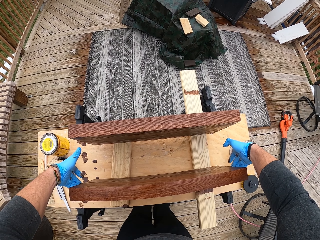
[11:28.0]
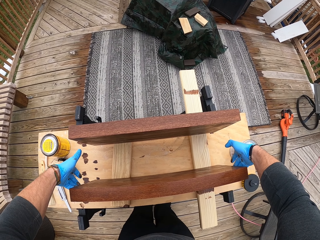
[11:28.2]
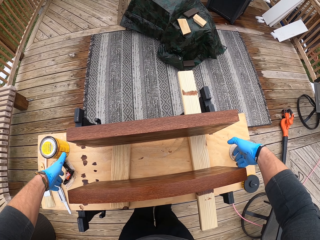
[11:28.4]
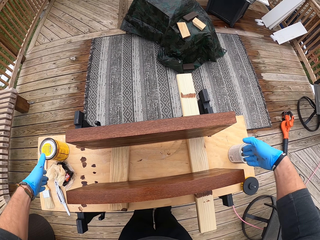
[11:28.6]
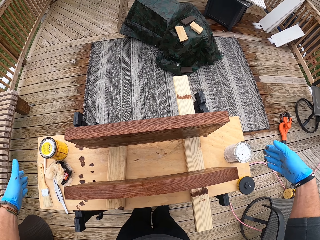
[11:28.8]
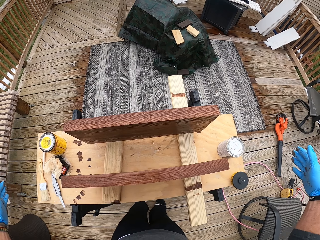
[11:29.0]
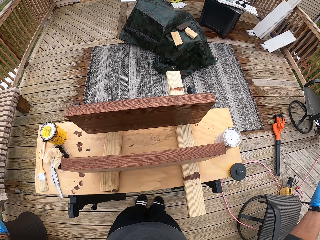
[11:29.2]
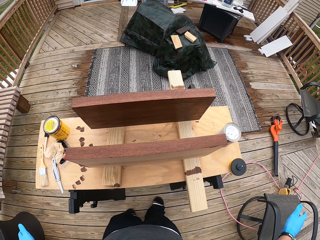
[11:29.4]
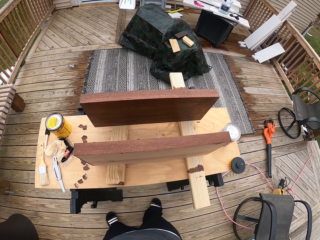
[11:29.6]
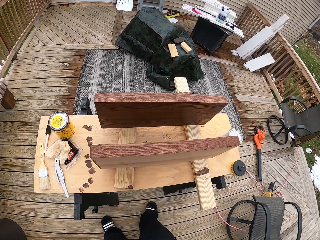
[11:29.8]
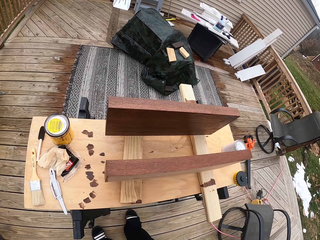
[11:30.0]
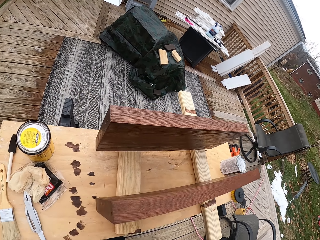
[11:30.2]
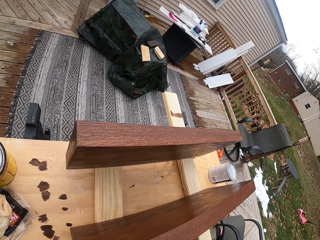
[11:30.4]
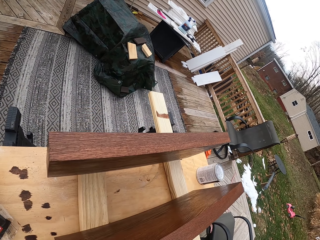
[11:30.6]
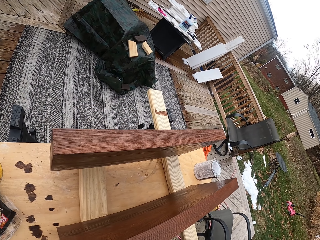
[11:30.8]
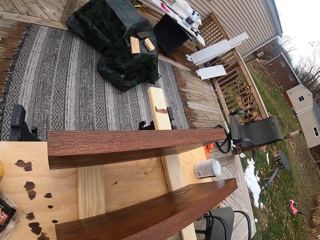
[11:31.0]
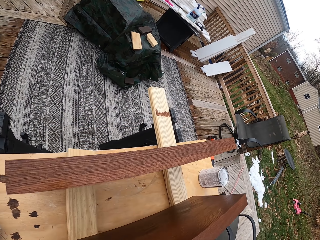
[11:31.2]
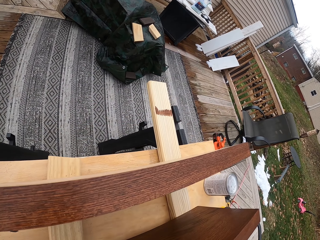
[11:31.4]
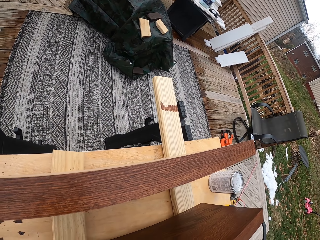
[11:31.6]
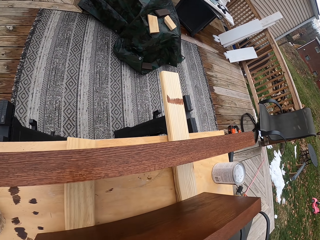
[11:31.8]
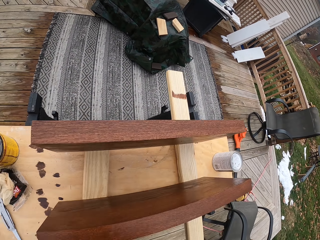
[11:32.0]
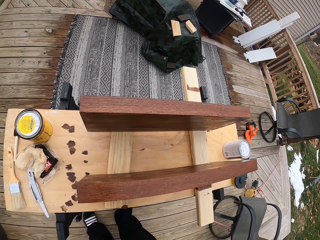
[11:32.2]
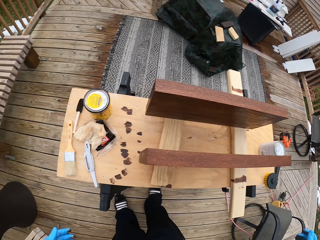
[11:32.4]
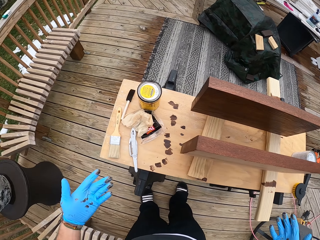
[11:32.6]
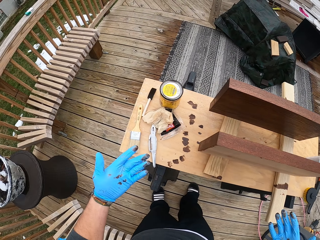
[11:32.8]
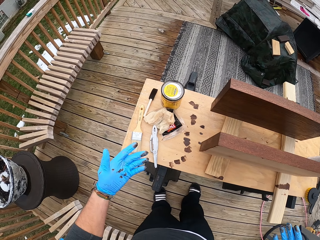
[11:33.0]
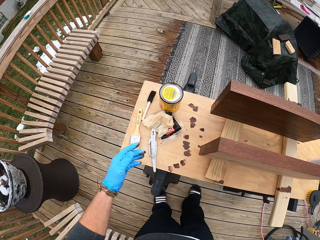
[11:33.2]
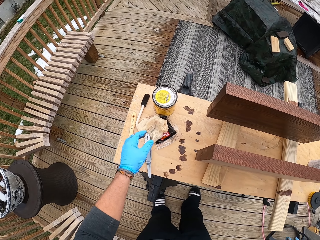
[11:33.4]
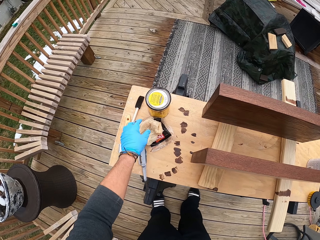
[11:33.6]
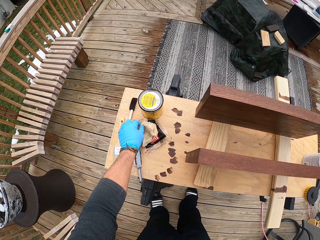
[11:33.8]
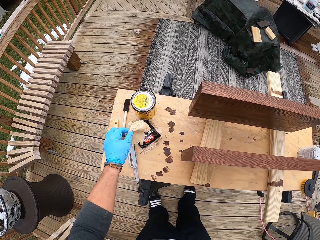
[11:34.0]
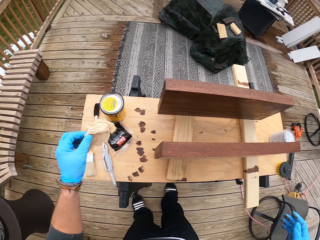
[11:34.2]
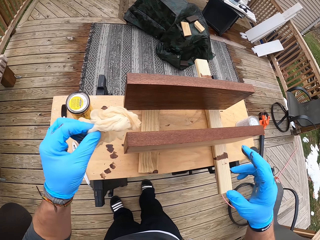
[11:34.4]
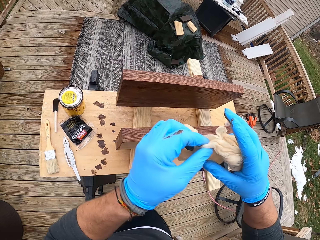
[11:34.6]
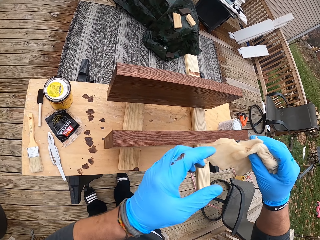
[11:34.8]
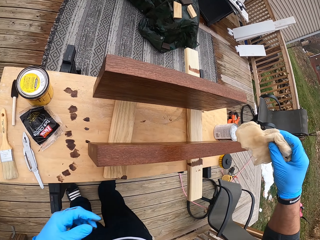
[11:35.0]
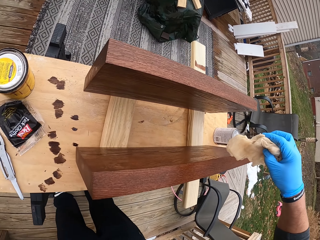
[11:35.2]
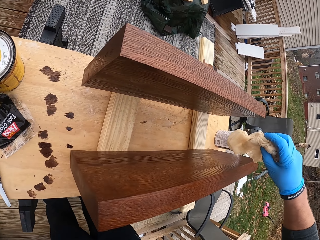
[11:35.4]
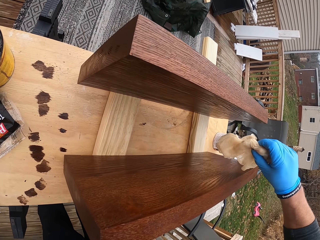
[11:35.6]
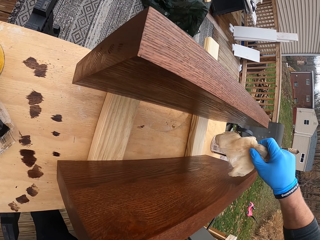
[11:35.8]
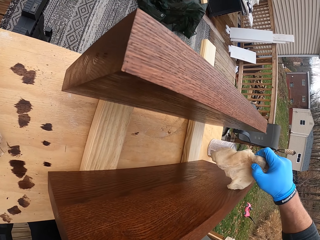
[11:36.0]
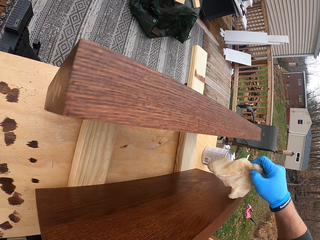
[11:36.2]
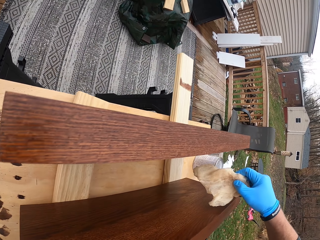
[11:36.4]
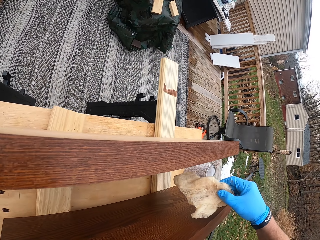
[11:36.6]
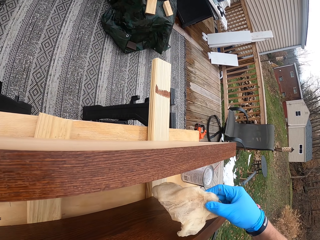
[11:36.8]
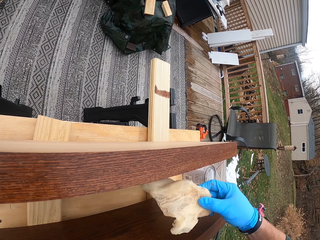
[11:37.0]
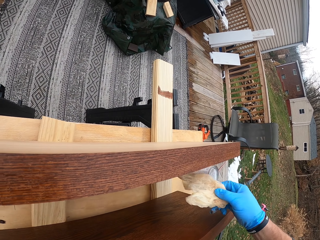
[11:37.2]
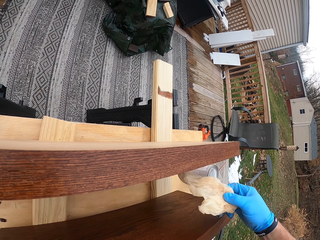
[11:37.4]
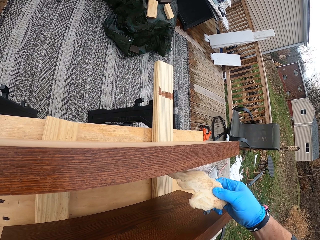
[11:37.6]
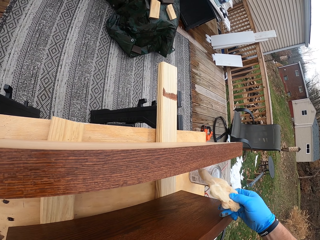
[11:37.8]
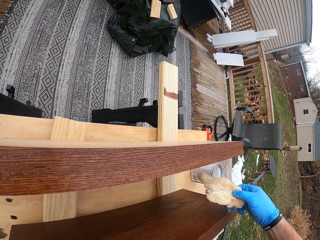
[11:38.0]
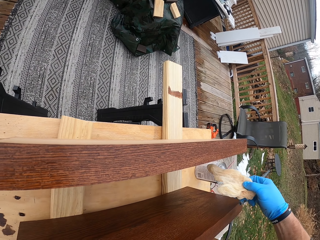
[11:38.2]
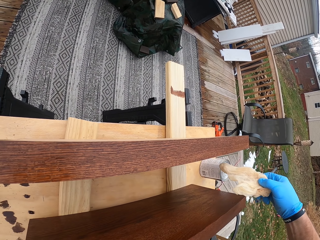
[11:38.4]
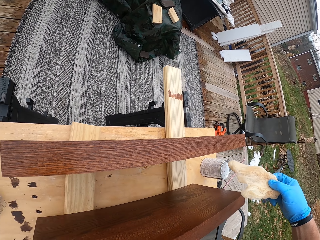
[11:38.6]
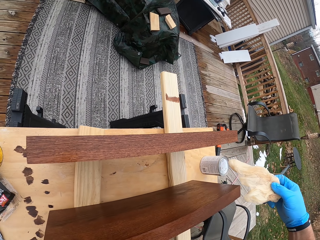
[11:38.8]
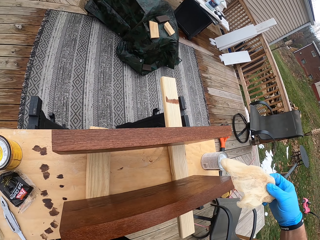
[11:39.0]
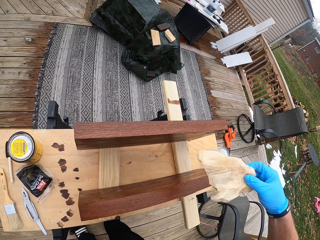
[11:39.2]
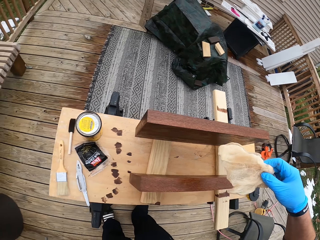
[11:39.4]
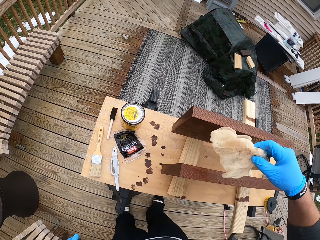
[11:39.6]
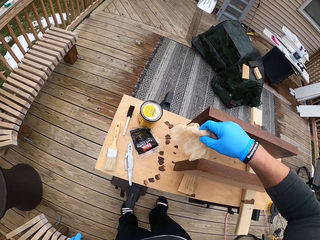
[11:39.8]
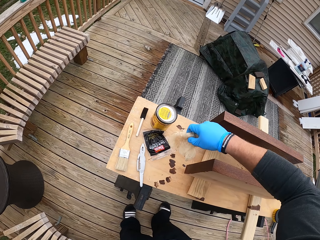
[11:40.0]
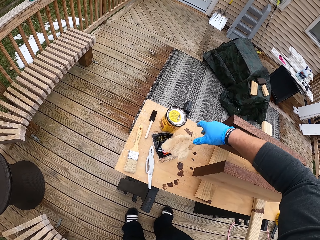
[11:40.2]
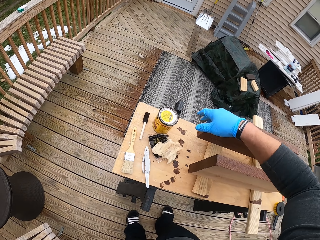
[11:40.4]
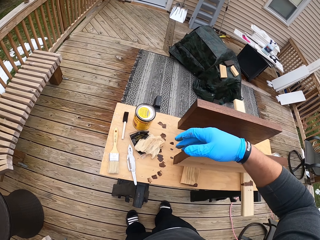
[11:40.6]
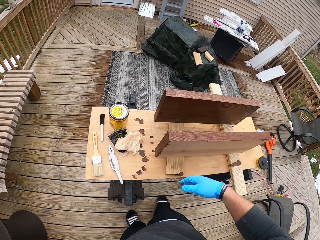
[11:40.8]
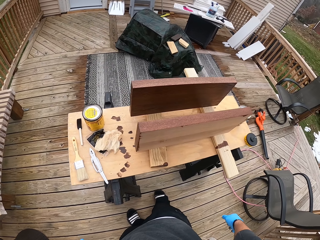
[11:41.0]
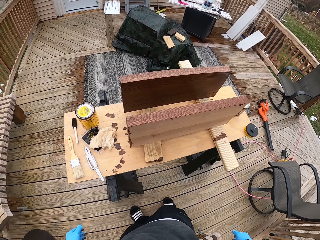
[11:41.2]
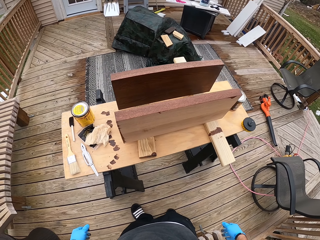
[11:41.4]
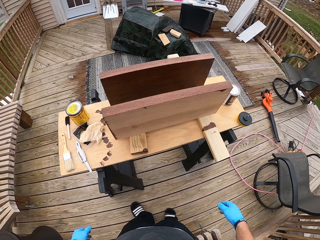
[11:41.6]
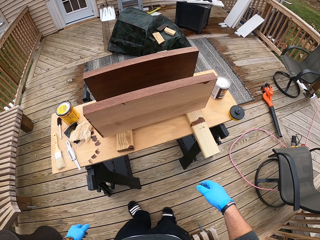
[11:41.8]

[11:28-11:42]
The camera wearer picks a sponge from the workbench with his left hand. He passes the sponge from his left hand to his right hand. He wipes the plank with the sponge in his right hand. He wipes the plank with his right hand. He drops the sponge on the workbench with his right hand.

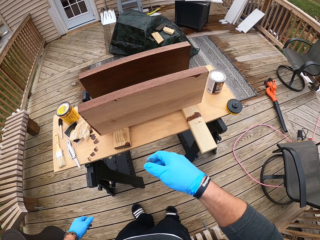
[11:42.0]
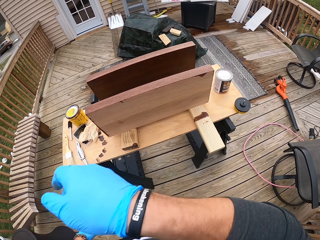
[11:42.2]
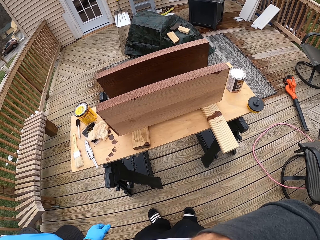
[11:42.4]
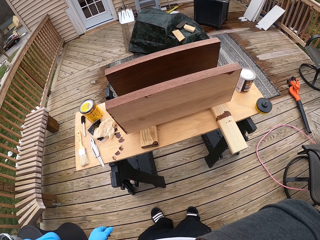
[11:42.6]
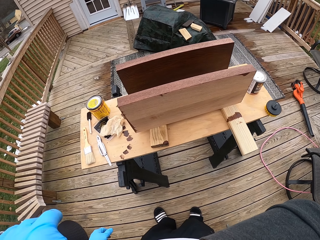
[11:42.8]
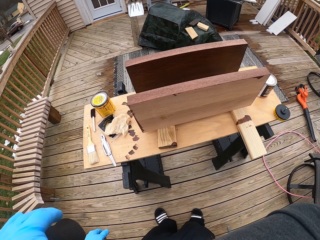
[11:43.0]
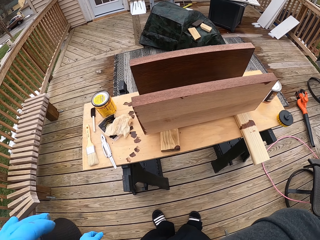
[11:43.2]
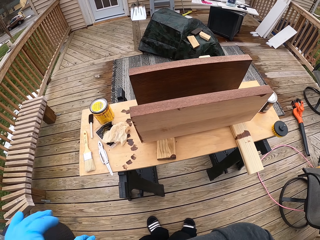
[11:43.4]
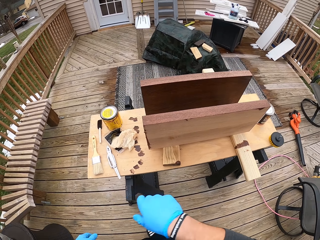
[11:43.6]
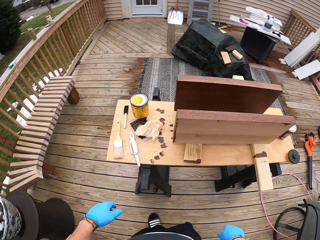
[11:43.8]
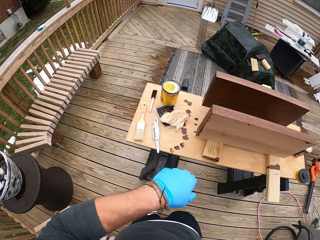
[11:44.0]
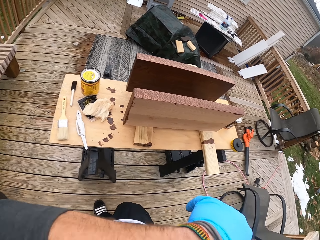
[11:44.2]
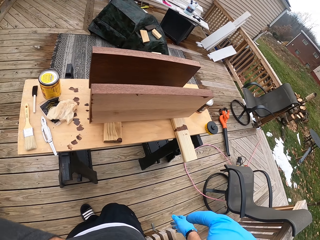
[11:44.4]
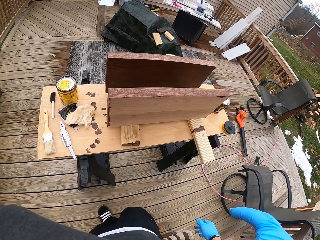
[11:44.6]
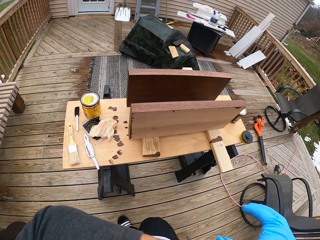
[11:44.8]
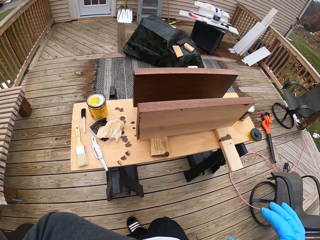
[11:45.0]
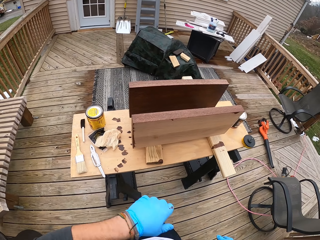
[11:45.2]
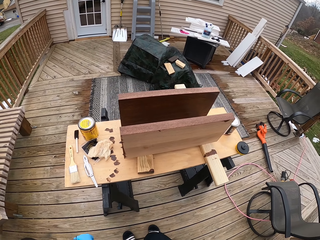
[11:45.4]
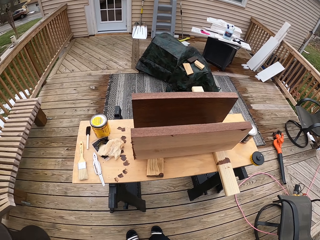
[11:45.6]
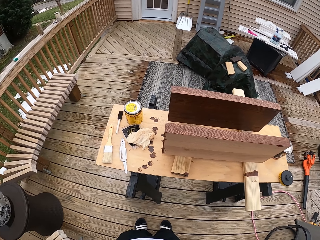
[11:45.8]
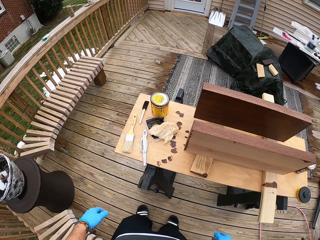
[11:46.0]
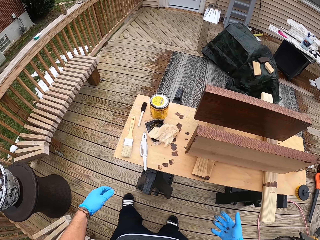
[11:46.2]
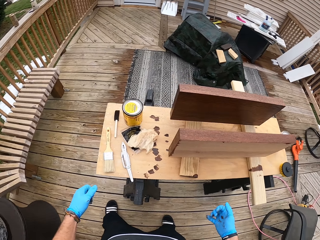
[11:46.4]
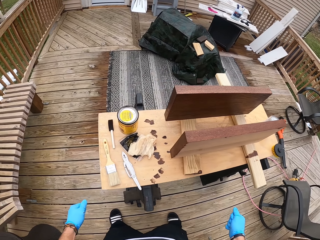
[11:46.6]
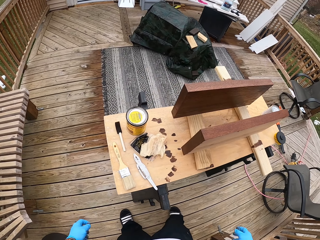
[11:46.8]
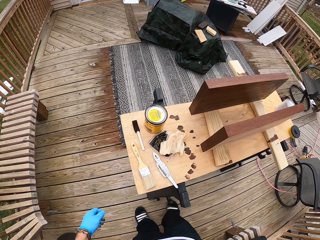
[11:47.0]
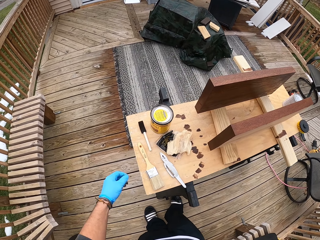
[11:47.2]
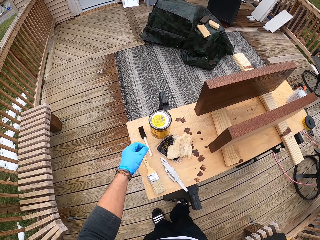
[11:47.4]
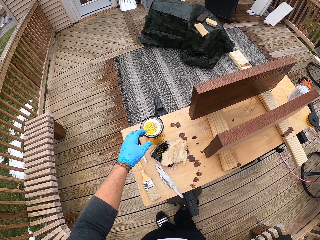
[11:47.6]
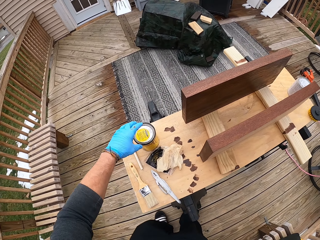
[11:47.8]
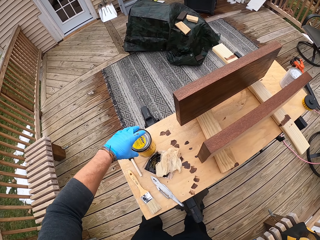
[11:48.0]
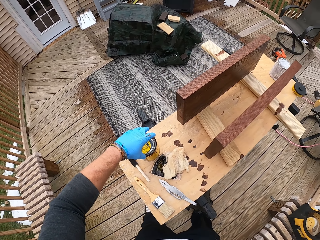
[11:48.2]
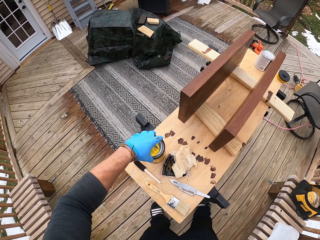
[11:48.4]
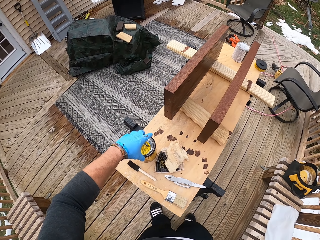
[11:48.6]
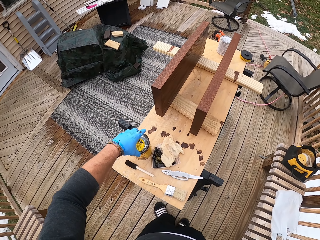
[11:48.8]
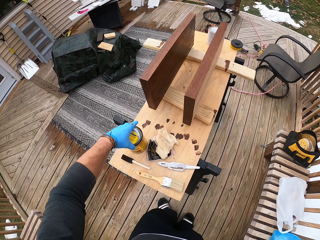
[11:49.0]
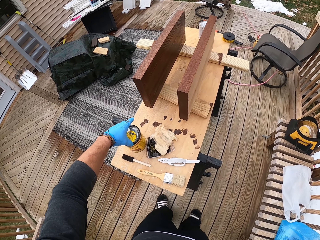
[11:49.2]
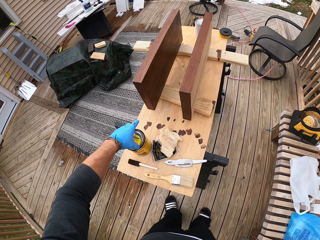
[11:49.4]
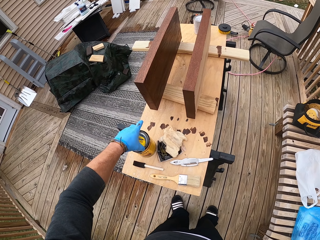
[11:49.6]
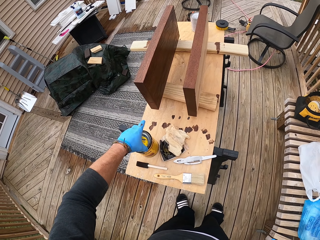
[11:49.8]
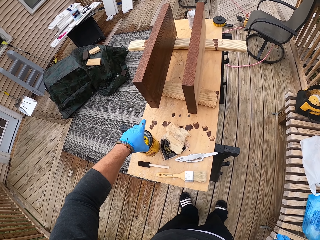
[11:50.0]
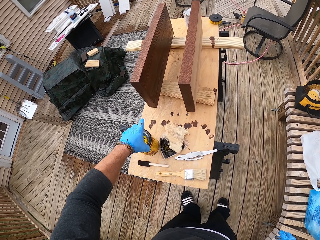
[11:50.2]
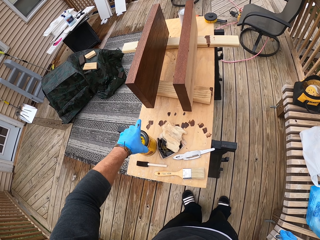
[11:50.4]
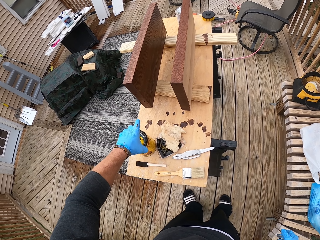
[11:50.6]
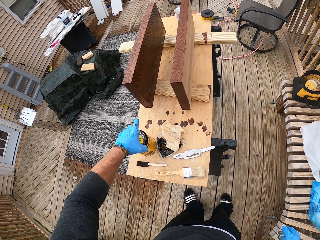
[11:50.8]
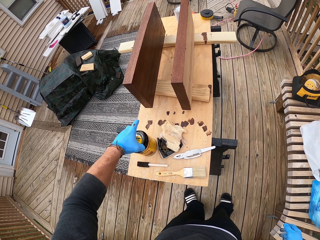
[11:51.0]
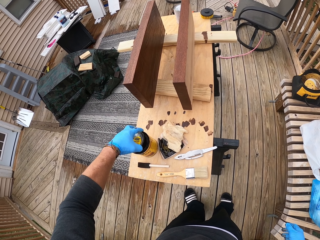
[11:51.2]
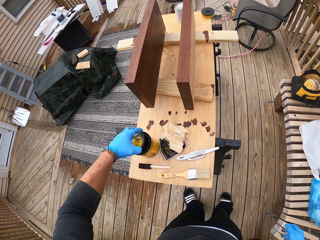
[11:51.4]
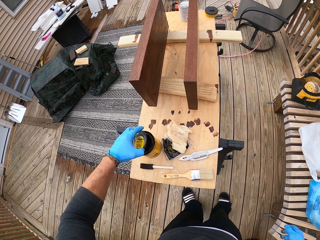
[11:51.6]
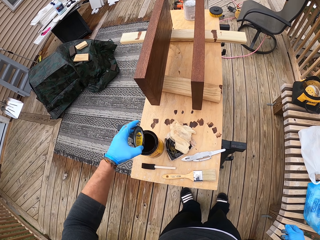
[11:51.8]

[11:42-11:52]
The camera wearer wipes his face with his right hand. He wipes his face with his left hand. He removes the container lid from the container with his left hand.
